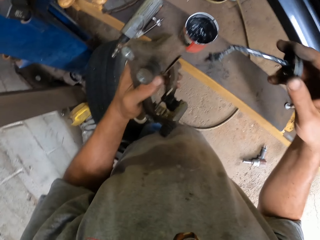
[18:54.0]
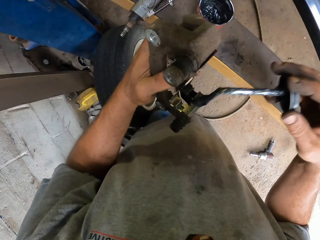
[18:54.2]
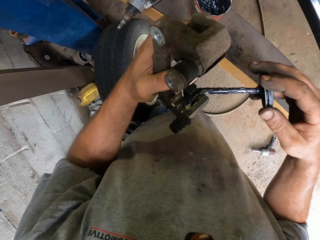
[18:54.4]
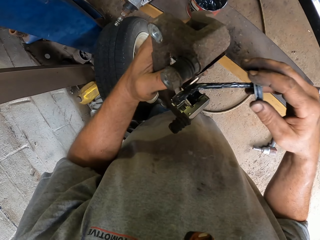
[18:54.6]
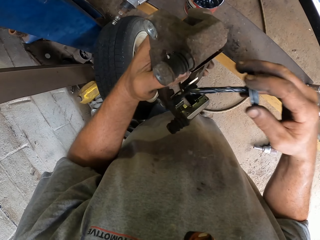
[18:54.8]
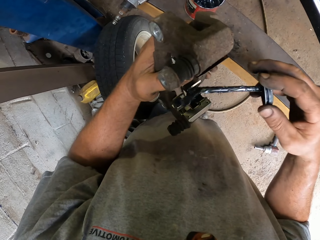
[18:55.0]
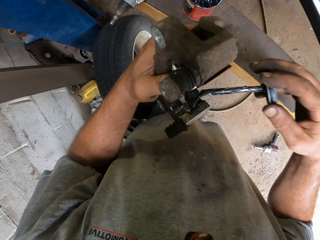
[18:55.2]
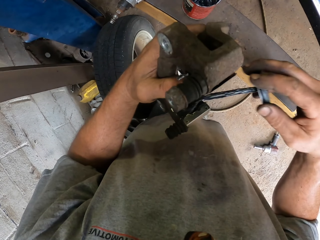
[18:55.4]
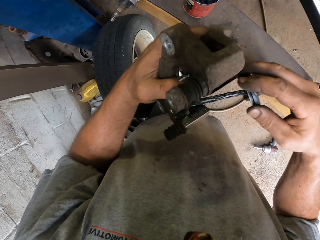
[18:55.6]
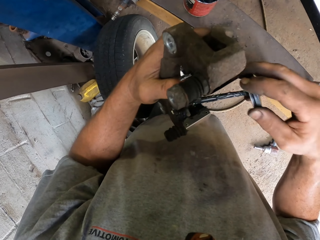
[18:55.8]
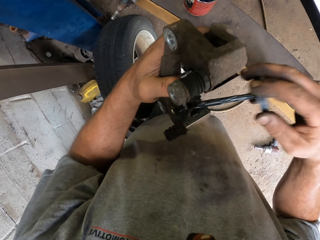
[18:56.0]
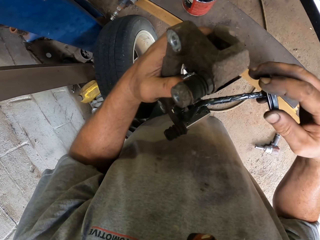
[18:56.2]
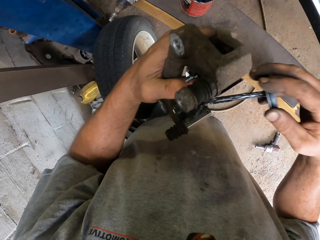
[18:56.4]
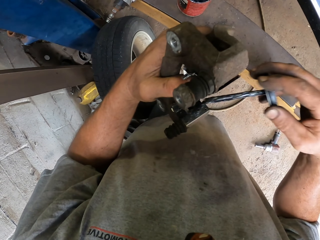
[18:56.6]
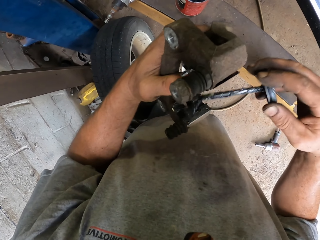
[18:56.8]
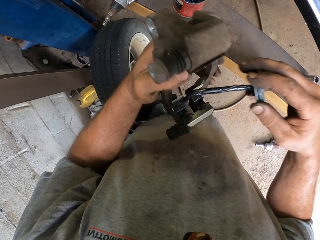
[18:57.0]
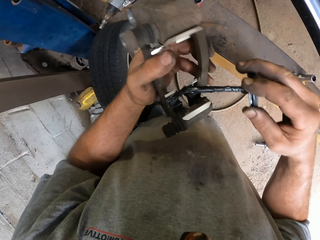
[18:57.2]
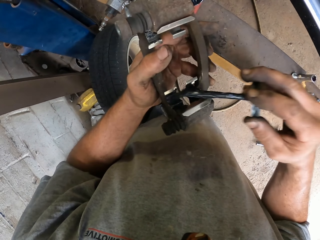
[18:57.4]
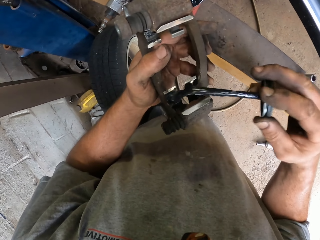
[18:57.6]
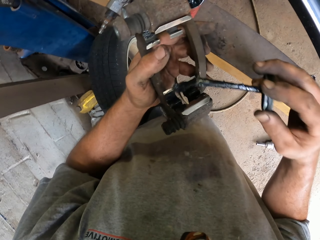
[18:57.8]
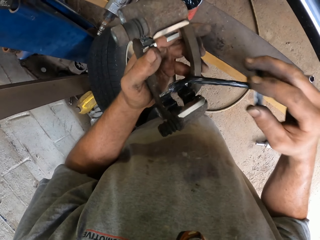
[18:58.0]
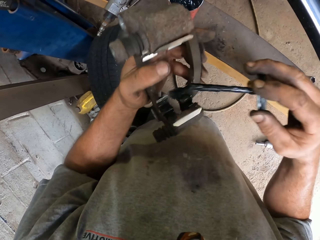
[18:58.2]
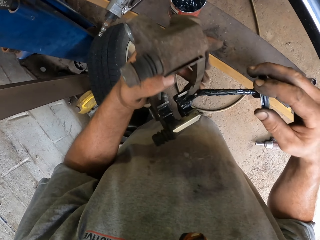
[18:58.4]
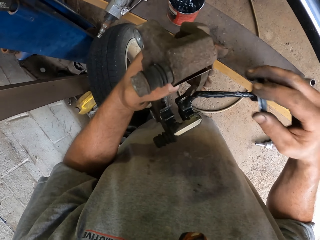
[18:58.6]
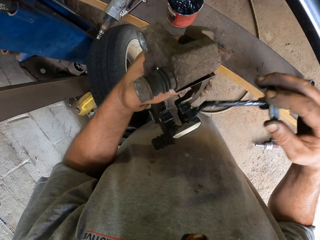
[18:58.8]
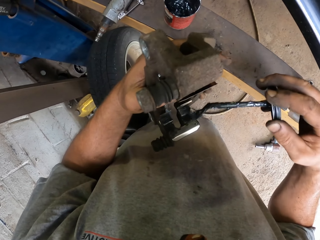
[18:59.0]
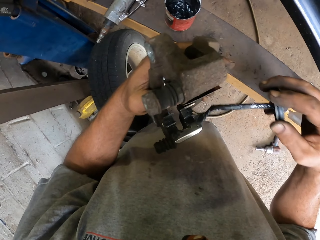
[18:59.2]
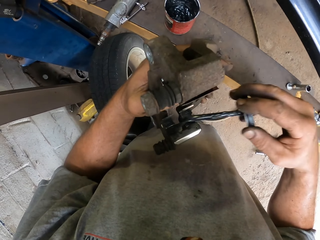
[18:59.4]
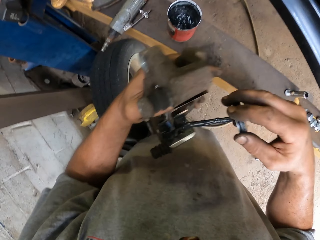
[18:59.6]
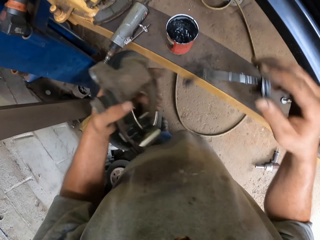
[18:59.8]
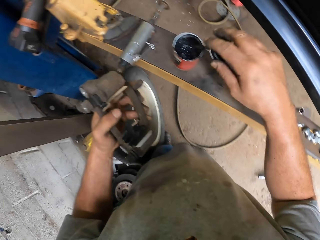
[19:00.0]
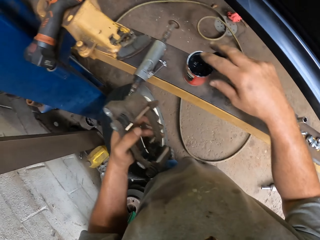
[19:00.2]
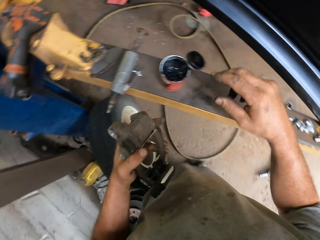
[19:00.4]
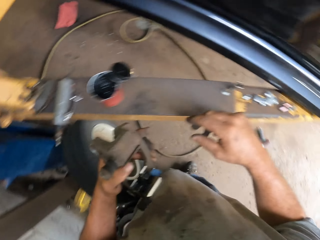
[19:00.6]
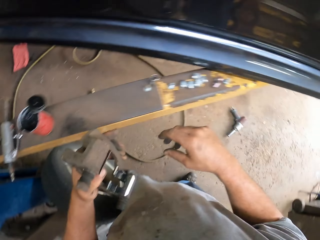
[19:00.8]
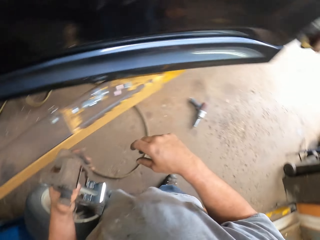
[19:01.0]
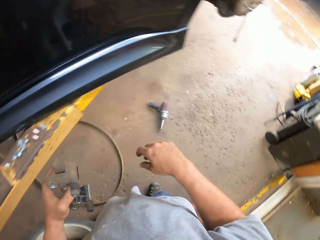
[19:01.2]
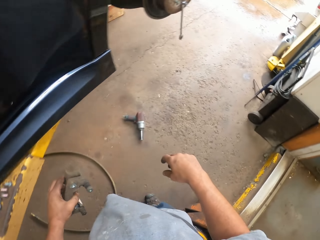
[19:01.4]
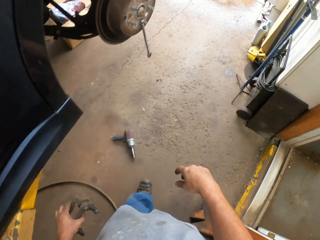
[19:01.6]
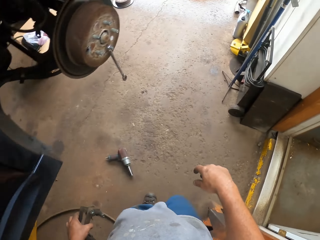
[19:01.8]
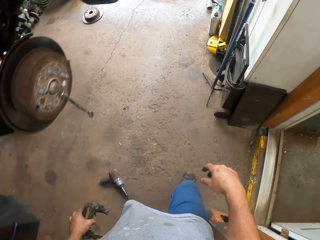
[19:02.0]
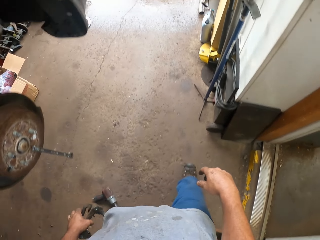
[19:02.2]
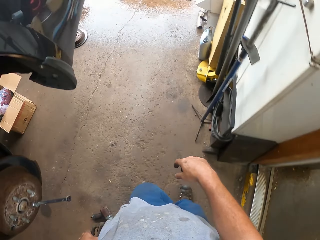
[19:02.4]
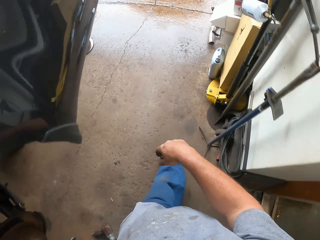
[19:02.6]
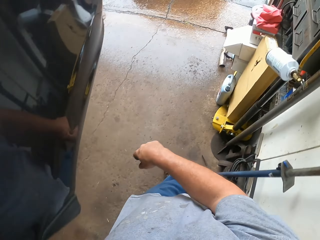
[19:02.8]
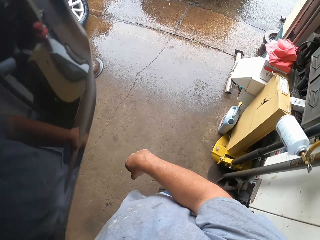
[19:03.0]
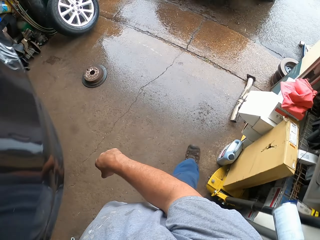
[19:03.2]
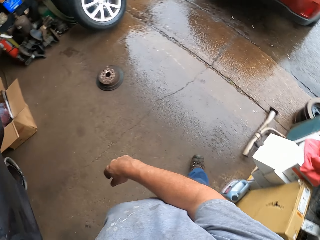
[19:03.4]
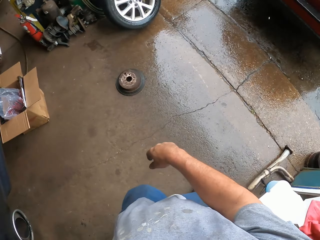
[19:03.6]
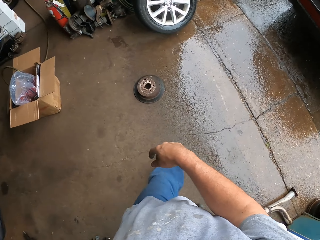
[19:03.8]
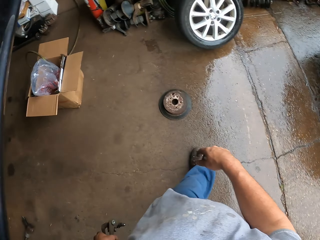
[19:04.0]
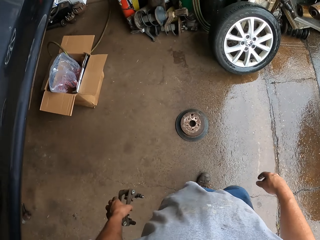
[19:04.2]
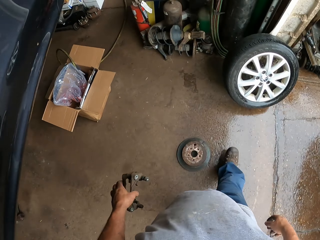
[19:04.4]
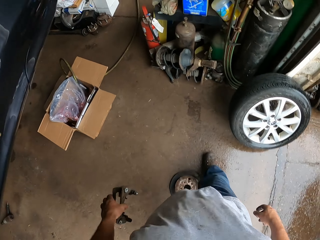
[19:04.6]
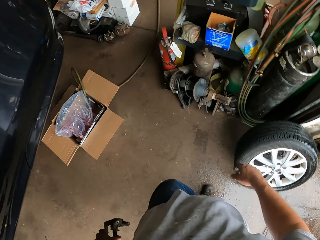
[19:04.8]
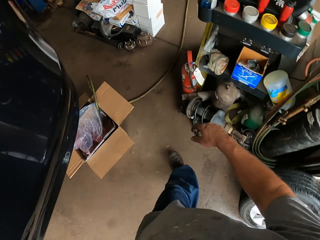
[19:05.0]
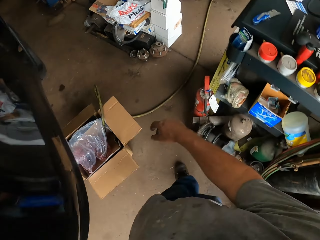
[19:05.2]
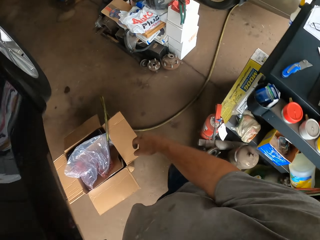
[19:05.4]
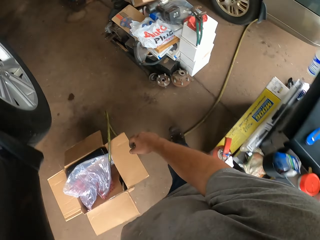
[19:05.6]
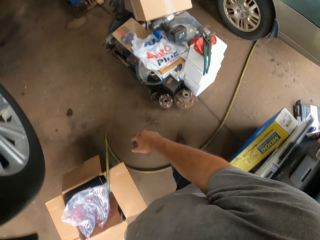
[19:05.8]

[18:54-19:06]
The camera wearer picks up a grease from the container. They oil the car spare part. They dip the oil brush on the oil can. They walk around the garage.

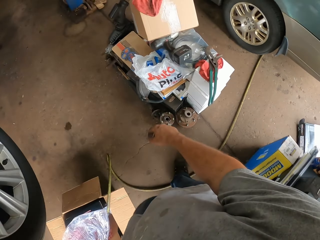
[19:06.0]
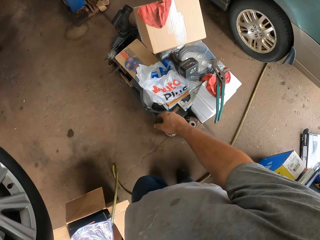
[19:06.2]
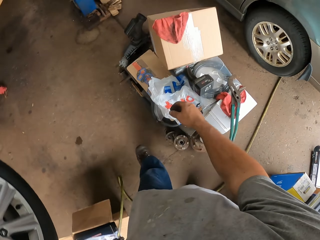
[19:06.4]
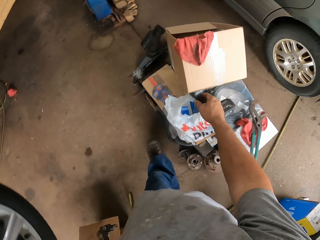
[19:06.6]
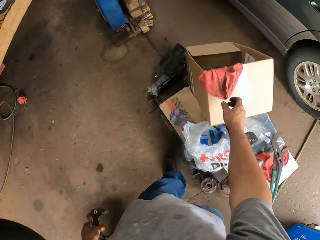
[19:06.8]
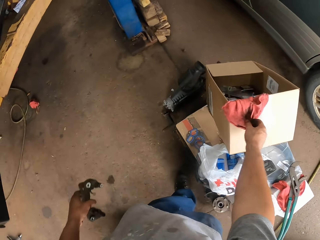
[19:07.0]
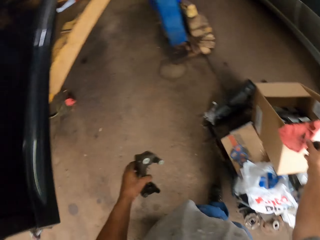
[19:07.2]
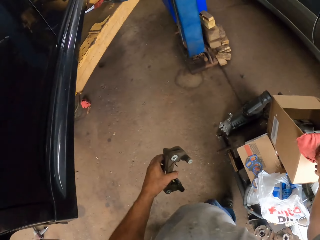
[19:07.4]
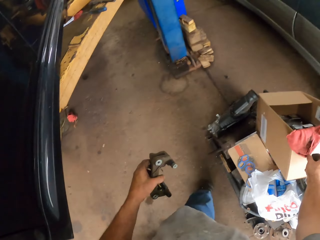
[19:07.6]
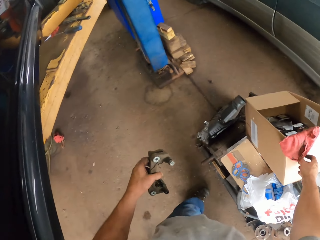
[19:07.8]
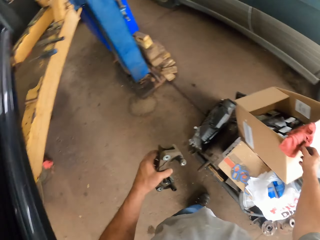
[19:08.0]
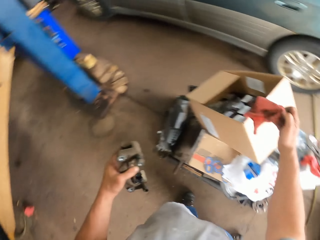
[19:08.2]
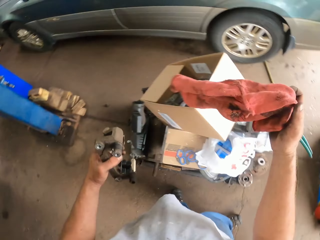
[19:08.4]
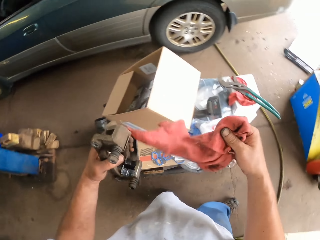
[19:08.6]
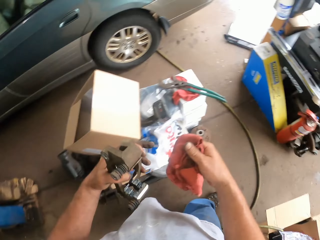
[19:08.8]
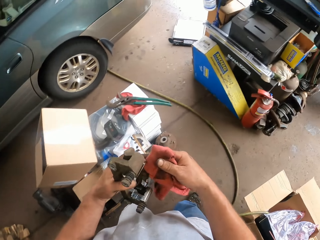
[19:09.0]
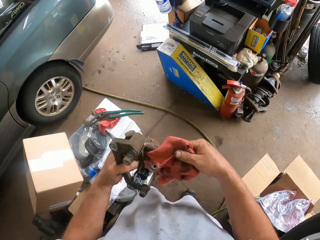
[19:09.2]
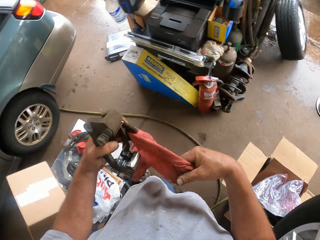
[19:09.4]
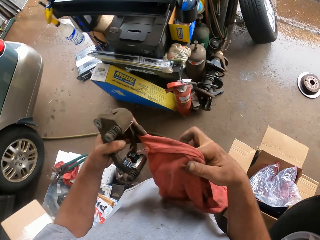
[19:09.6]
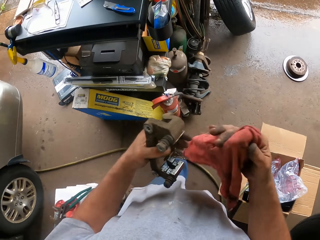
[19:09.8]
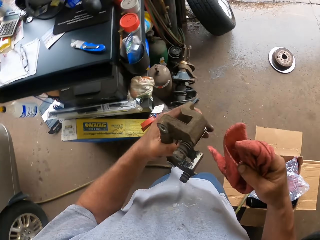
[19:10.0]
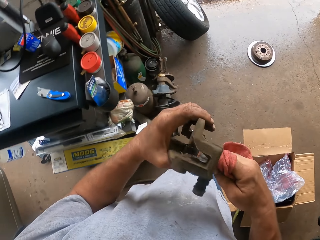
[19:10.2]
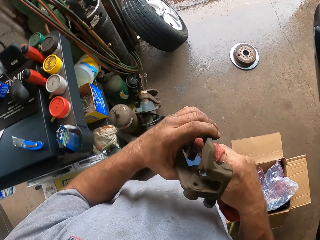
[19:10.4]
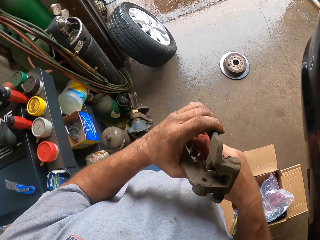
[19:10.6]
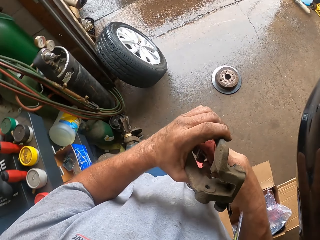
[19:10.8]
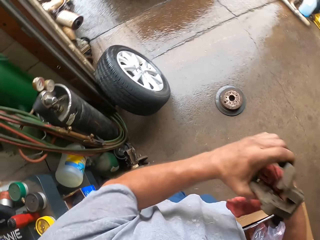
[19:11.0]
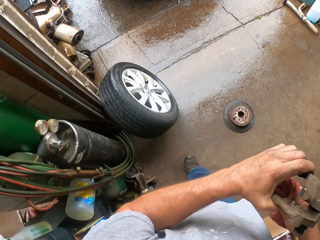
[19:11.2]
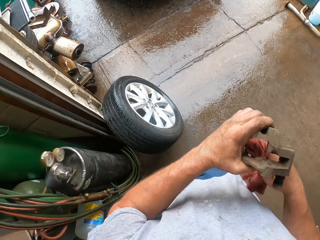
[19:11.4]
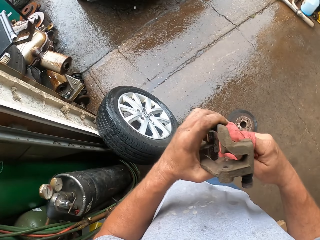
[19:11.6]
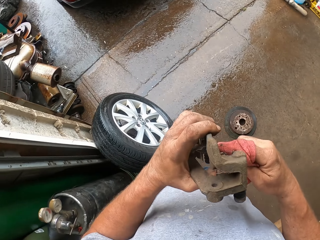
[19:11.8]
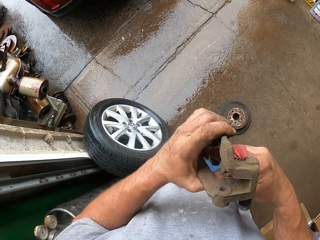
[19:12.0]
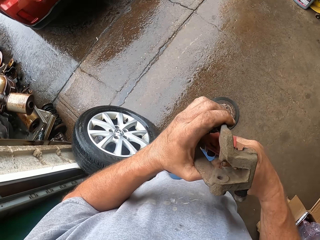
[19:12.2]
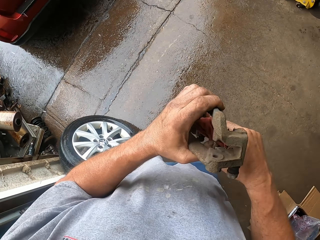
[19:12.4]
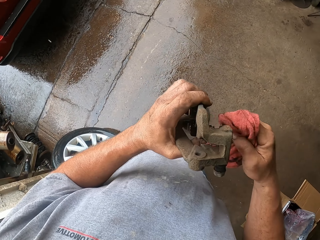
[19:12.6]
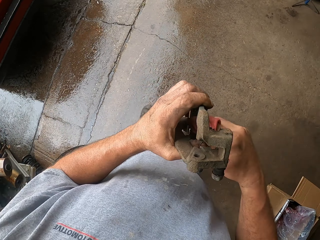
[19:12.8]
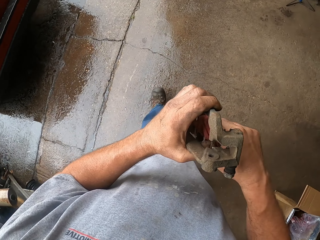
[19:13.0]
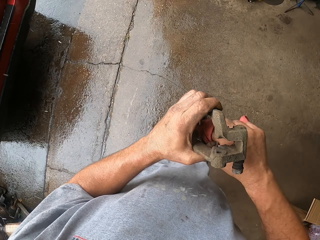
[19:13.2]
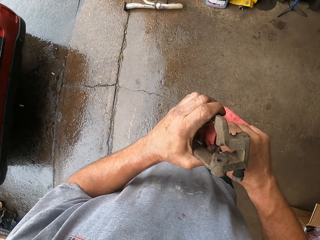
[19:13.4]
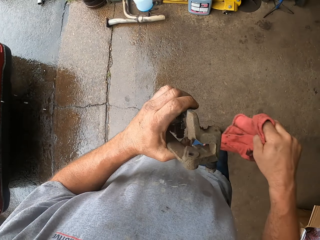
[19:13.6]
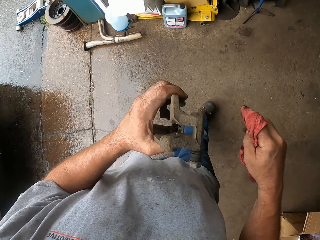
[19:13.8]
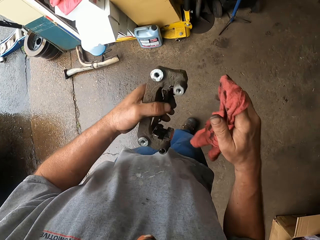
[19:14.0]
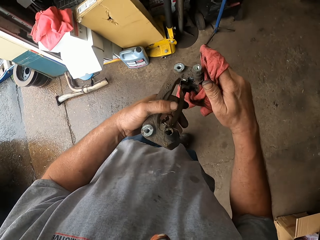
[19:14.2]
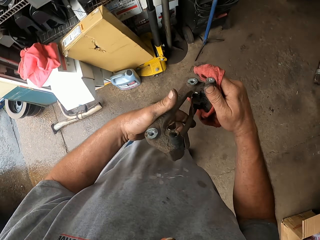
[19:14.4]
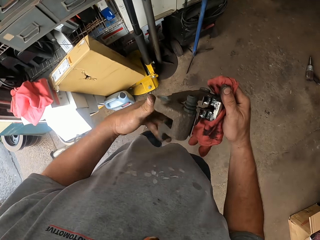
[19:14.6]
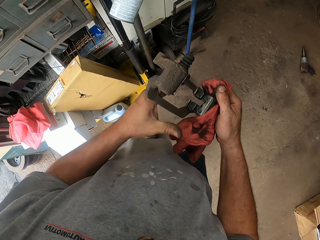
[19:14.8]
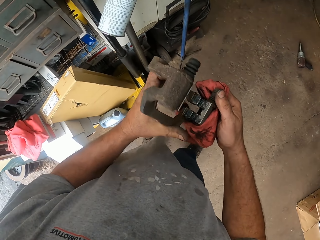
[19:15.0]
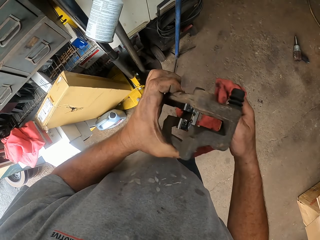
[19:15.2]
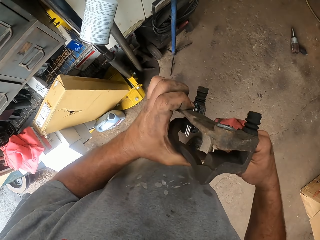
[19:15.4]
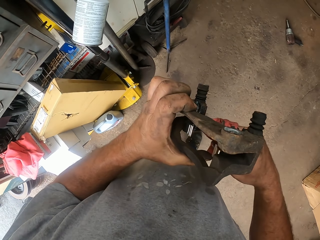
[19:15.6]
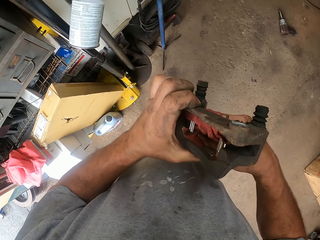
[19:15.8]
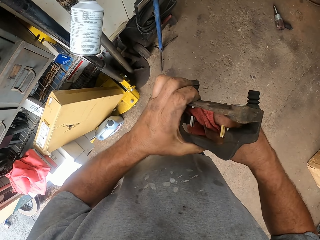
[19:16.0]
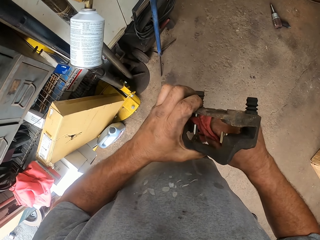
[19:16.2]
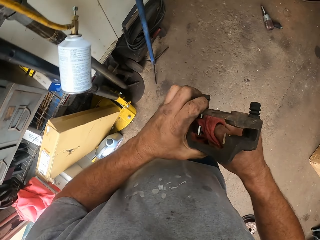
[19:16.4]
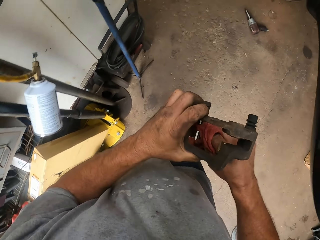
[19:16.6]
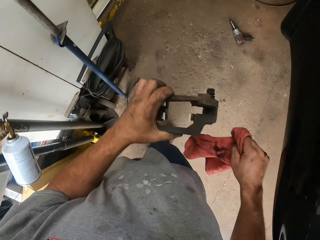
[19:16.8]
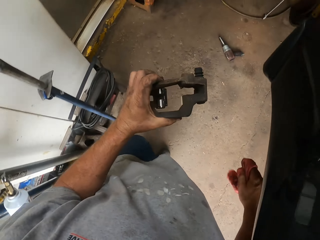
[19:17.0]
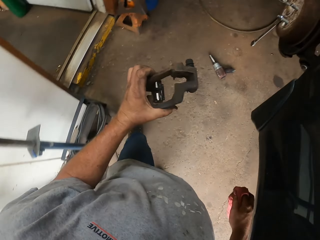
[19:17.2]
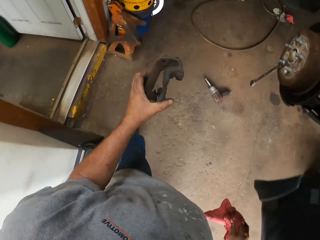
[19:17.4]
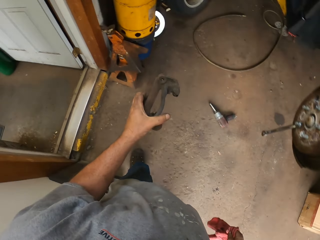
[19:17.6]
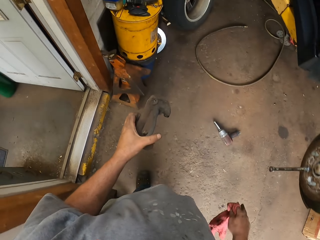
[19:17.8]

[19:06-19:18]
The camera wearer takes the hand towel. They wipe the car spare part. They walk around the garage.
